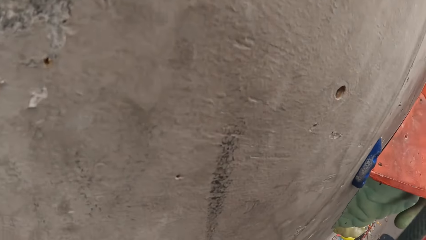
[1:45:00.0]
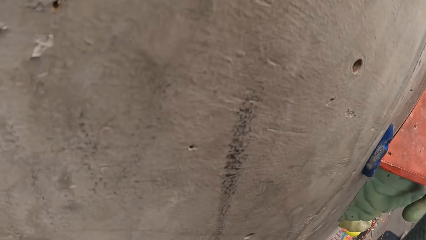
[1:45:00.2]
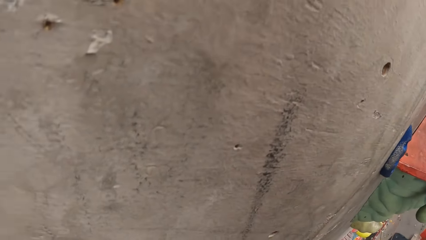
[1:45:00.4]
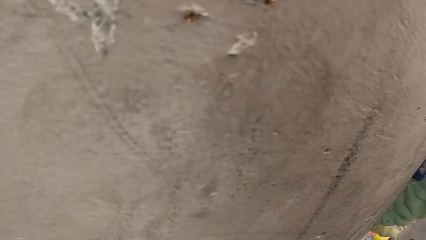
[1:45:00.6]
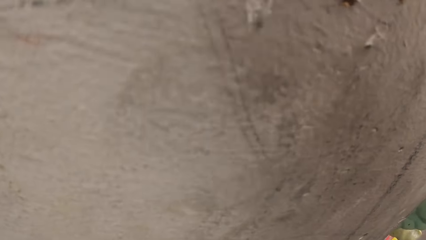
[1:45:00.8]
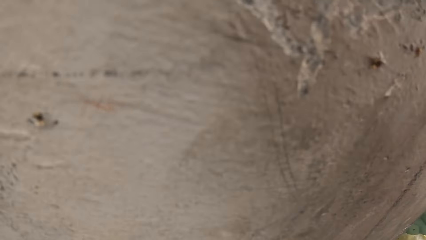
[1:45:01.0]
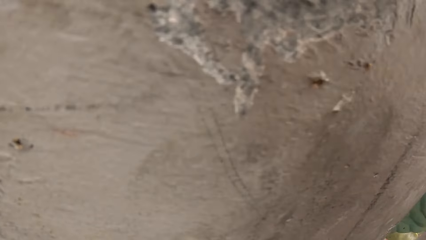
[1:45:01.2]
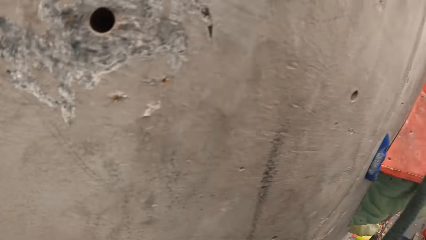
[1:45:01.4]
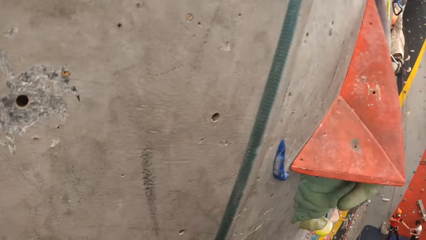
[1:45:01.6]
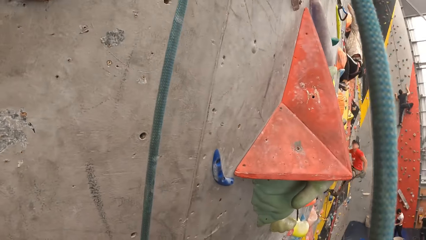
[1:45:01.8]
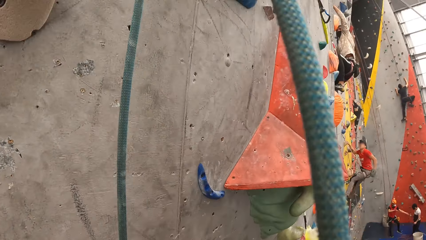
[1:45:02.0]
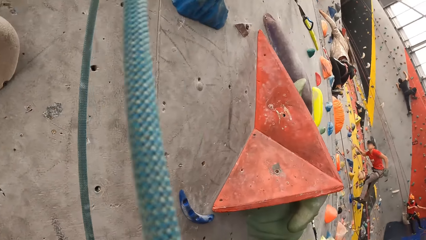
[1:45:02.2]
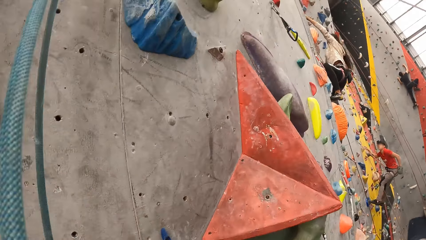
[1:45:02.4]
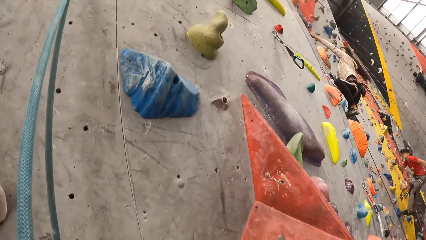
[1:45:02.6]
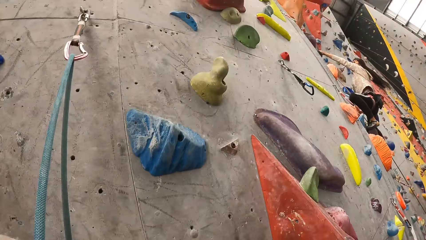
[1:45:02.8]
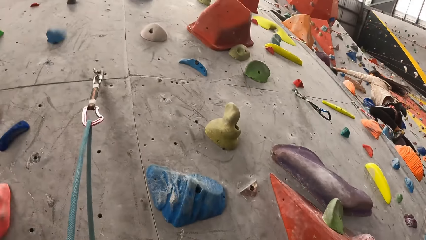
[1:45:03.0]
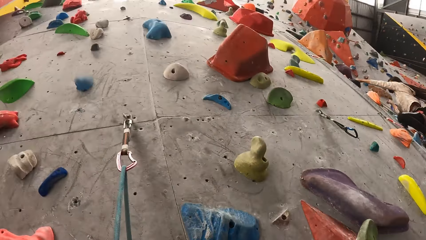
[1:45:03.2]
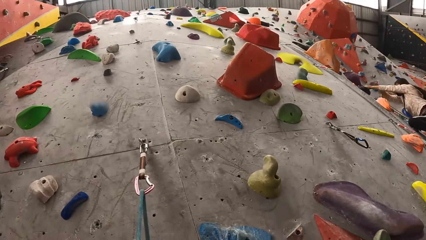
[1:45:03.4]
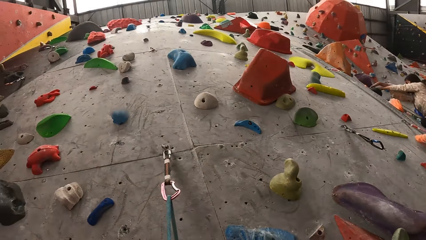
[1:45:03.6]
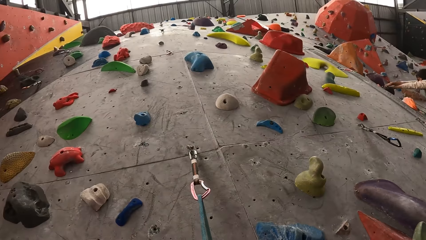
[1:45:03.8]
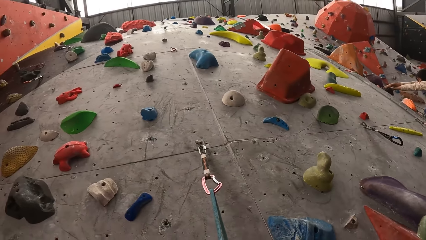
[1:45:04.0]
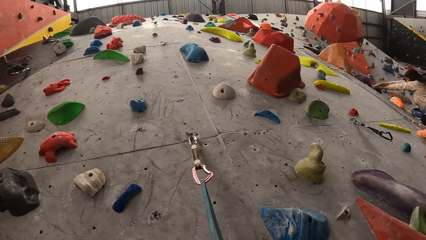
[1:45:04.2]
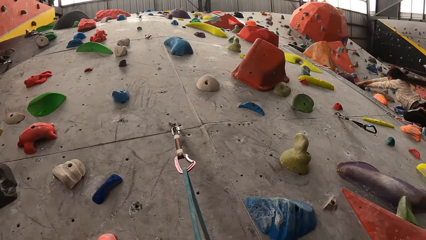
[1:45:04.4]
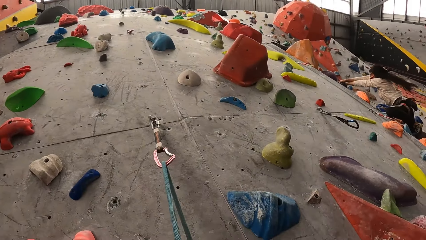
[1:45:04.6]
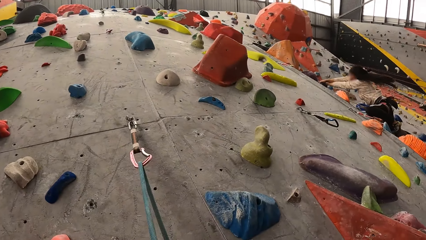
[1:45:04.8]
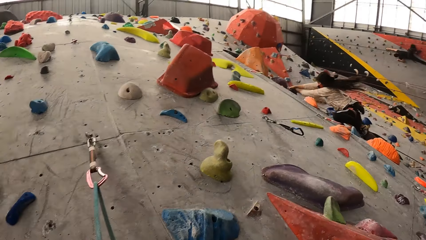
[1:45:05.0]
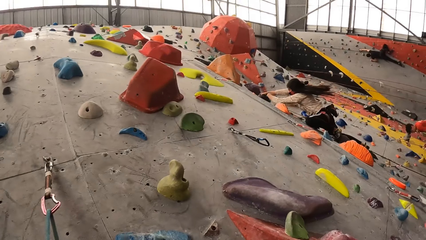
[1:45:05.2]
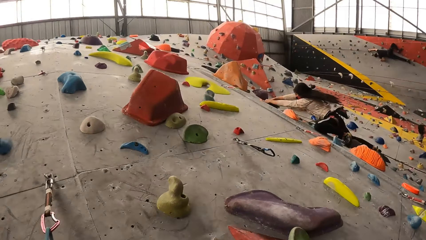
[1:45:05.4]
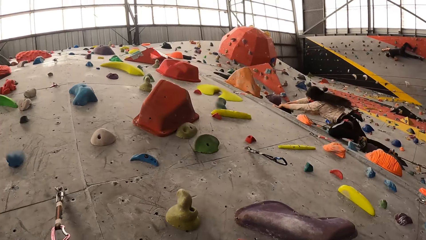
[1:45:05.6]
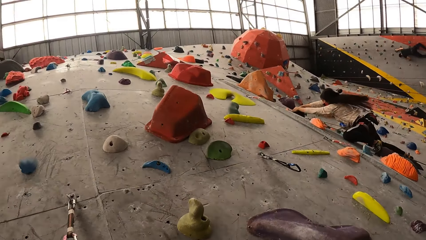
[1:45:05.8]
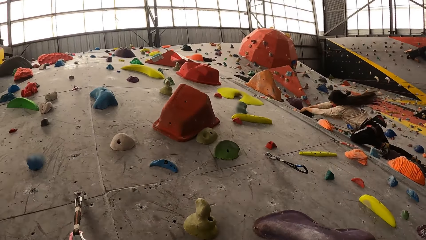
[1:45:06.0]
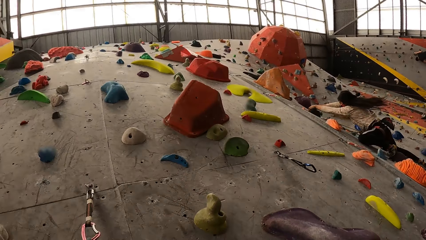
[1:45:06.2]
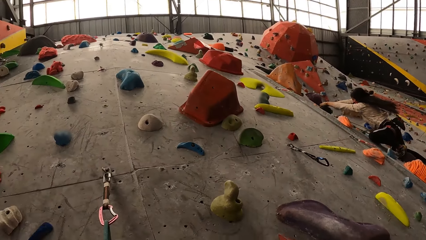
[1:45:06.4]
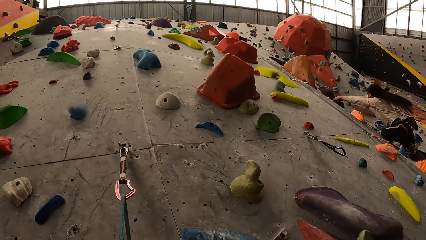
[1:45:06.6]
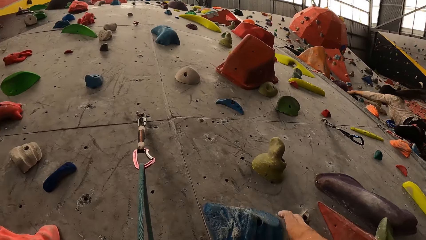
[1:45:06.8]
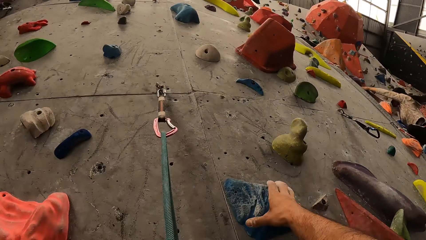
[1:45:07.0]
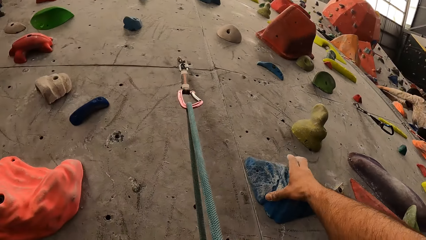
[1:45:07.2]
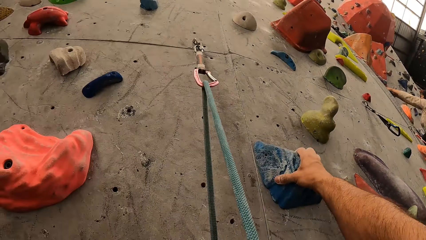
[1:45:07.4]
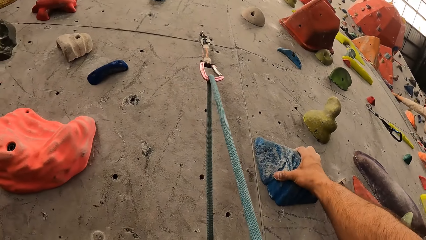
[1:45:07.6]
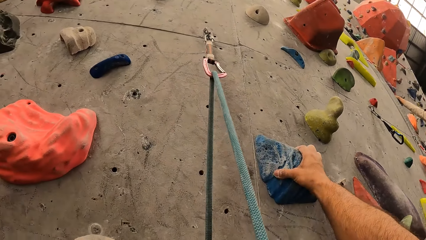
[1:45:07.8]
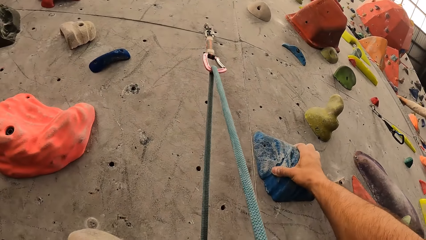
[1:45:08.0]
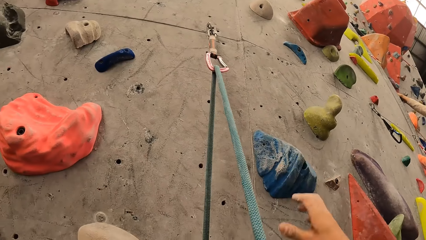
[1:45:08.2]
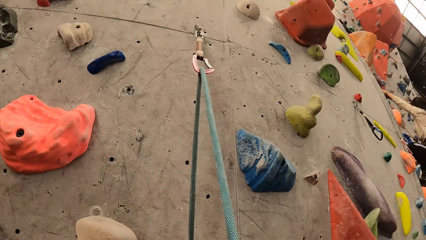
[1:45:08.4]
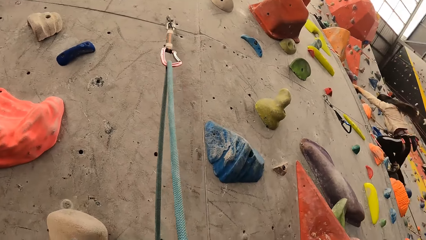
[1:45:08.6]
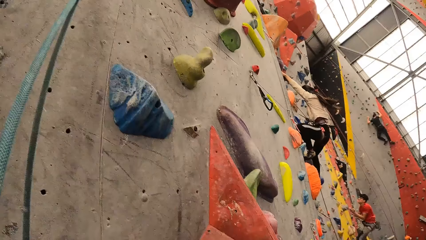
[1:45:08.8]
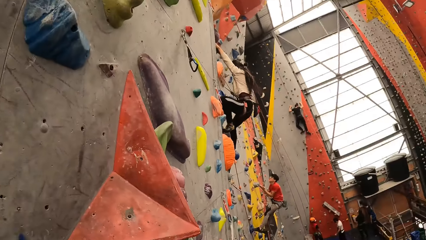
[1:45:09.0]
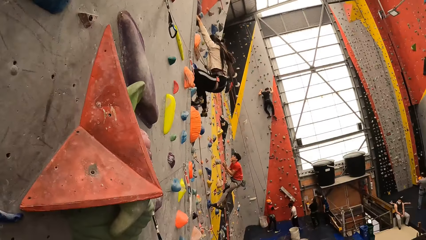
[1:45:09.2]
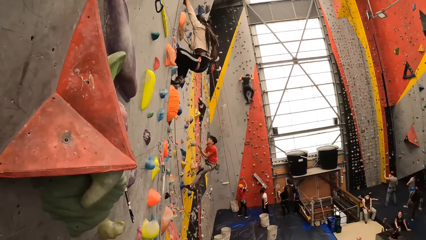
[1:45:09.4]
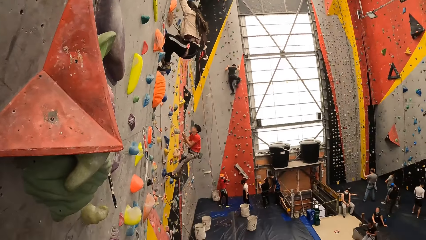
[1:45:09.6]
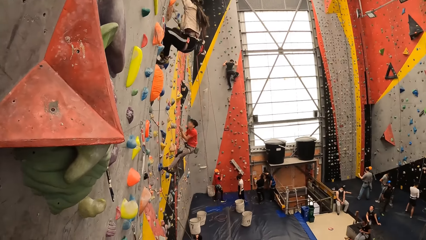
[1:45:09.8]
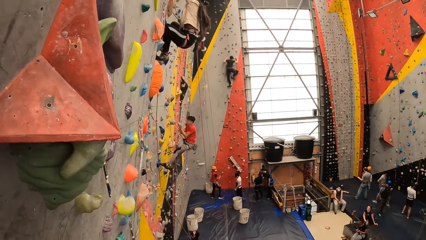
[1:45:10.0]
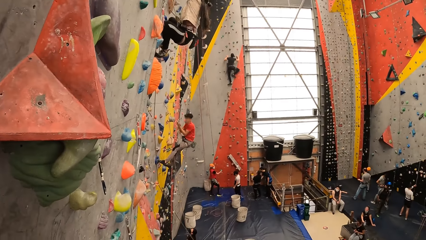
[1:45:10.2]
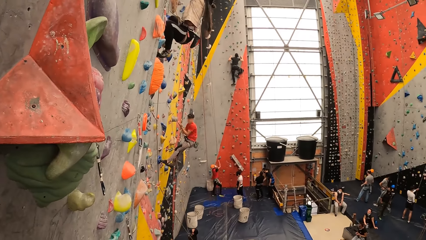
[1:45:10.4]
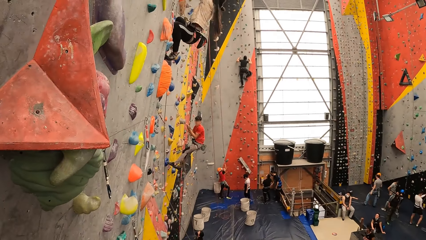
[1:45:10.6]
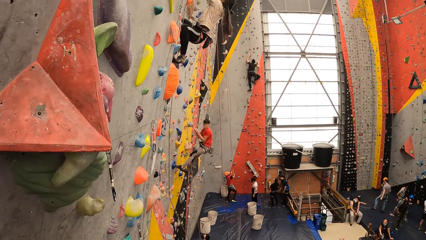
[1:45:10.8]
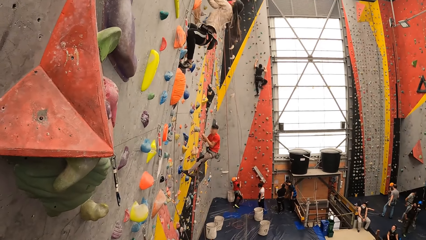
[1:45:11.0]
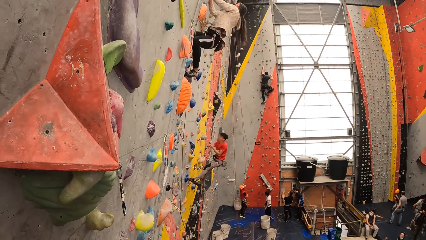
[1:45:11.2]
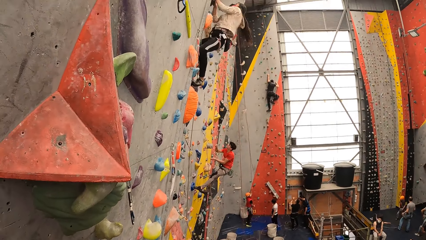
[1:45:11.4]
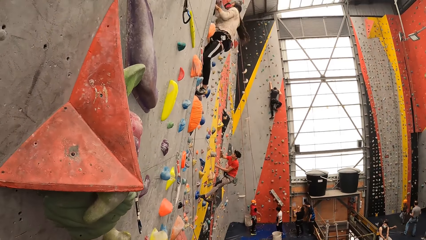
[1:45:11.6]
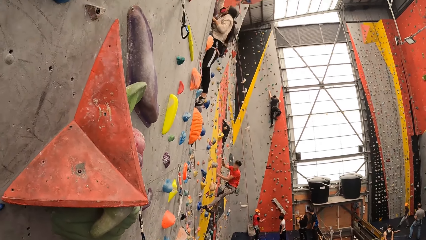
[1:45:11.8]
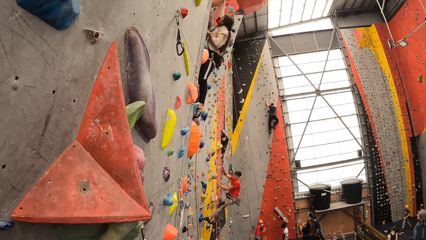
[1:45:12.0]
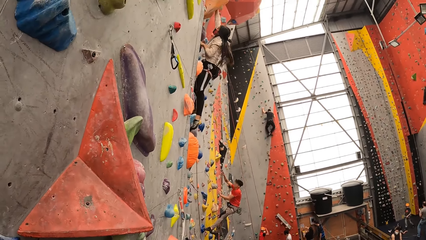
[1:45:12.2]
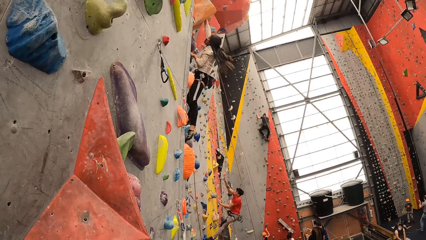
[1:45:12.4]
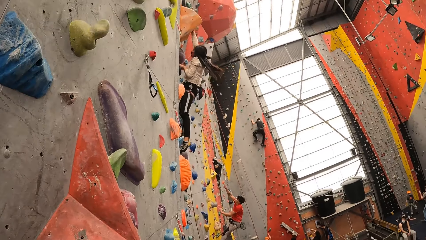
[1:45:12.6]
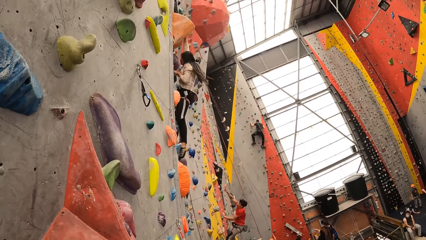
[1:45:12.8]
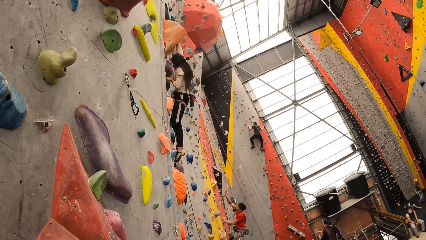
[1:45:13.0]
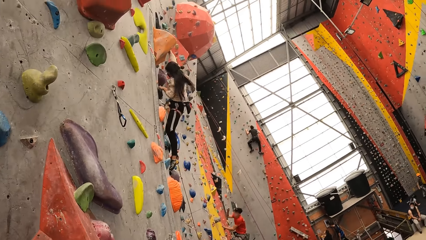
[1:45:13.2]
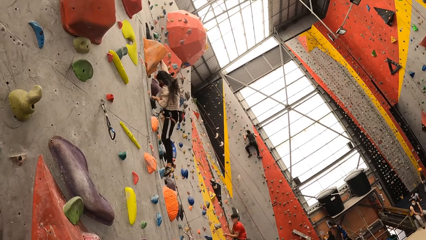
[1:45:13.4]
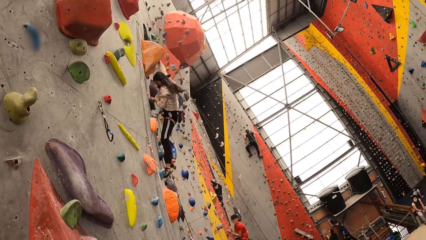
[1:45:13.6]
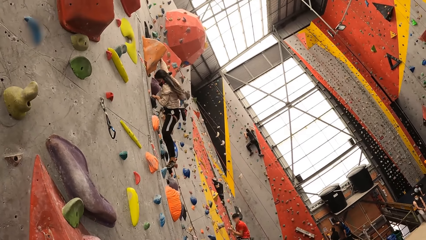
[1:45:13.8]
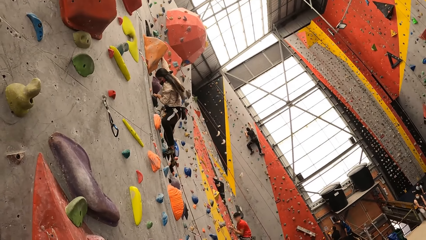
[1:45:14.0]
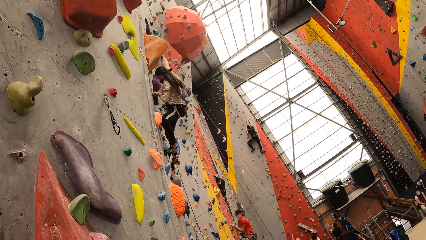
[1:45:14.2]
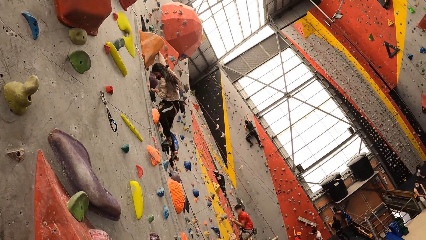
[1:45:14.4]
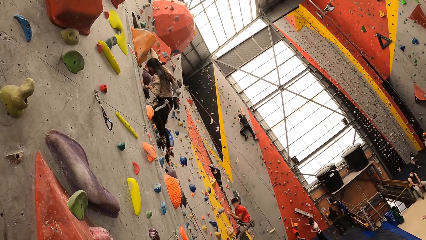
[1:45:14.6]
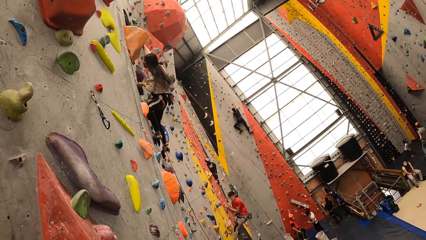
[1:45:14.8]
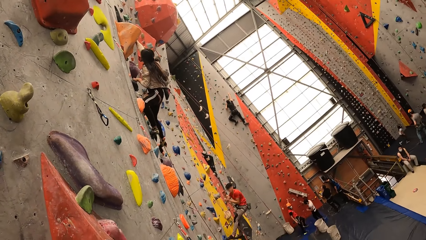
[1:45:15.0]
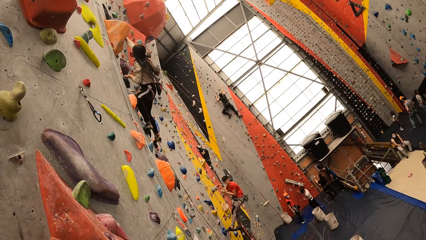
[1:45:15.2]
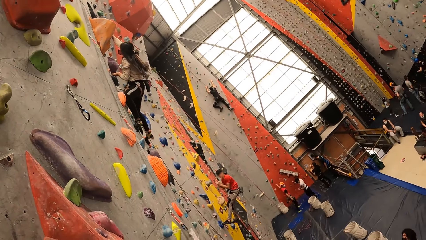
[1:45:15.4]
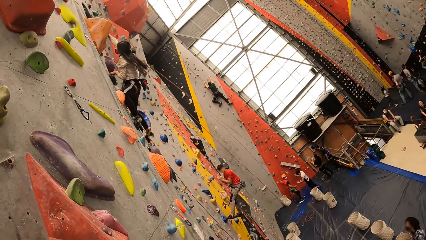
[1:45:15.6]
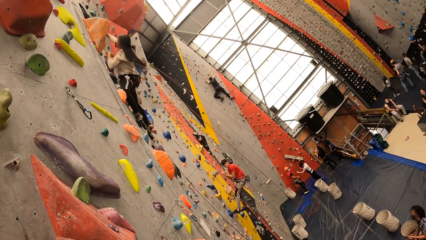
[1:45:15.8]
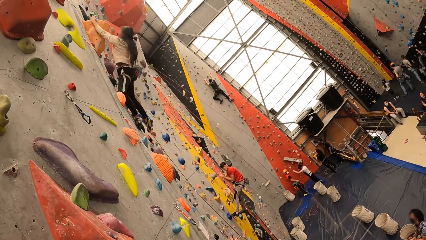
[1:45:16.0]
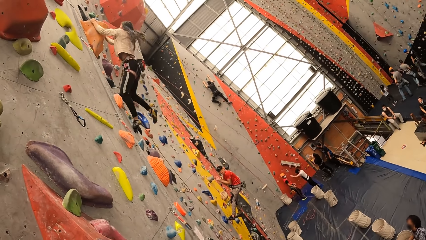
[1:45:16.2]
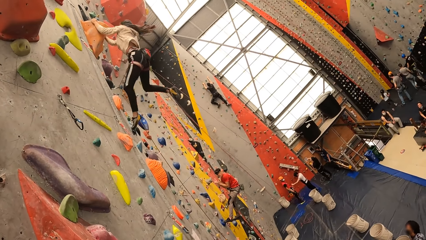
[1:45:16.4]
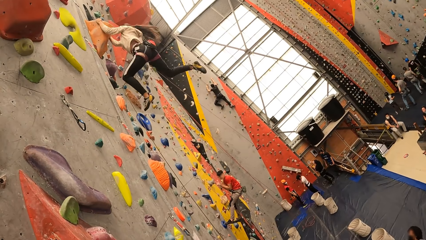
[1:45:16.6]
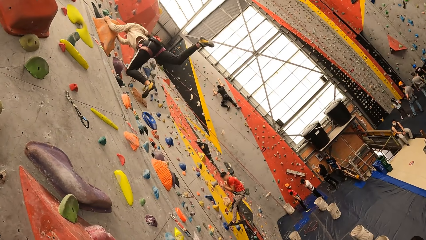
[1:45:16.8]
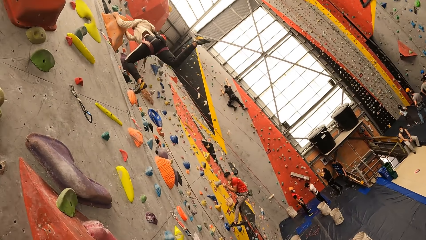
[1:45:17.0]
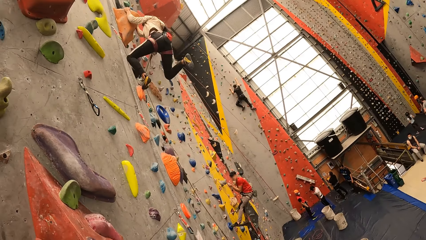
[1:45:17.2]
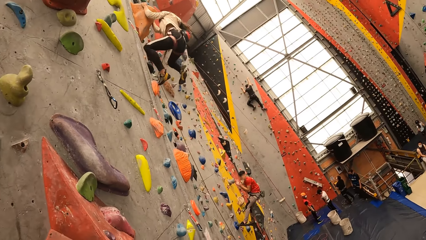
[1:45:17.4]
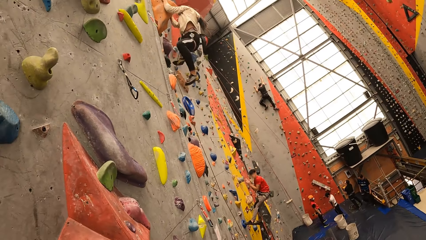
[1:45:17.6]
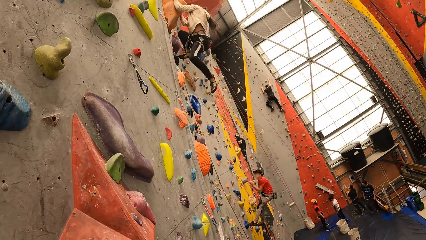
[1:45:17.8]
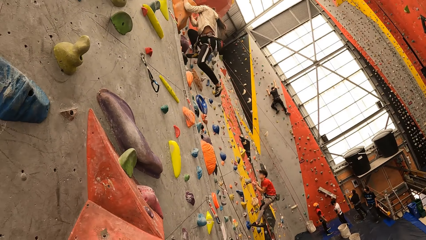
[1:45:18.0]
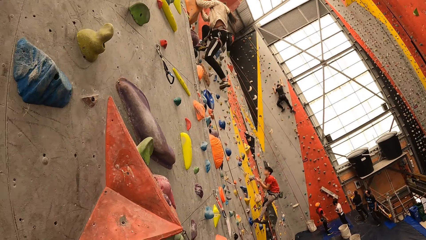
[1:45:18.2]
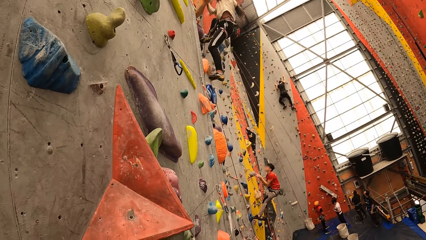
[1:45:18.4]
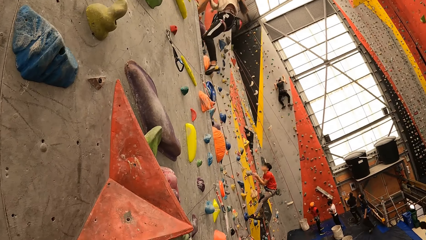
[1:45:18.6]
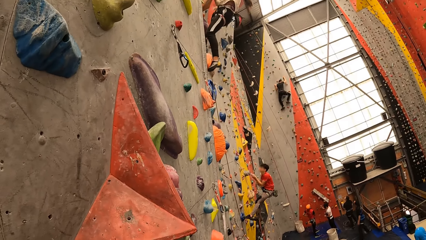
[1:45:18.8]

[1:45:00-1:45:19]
A woman climbs the wall. The camera wearer touches the wall. The woman climbs the wall. The camera wearer looks at the woman climbing the wall.
